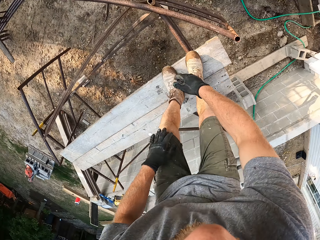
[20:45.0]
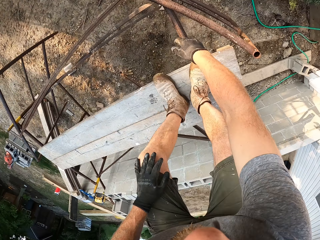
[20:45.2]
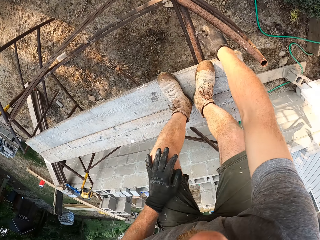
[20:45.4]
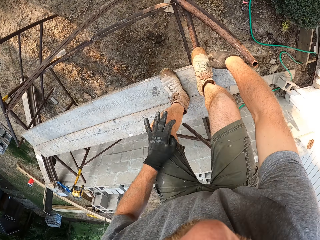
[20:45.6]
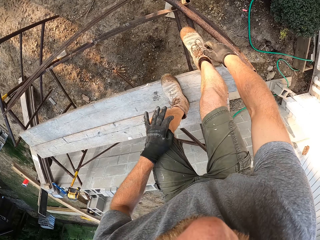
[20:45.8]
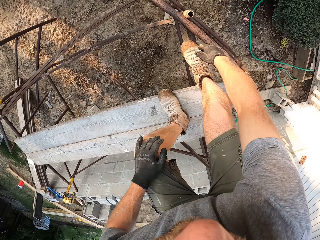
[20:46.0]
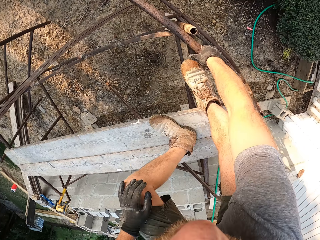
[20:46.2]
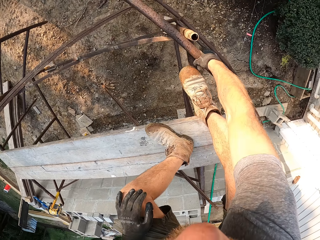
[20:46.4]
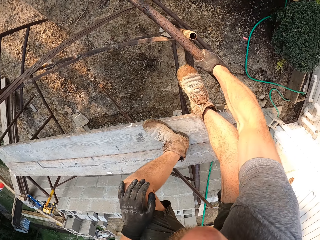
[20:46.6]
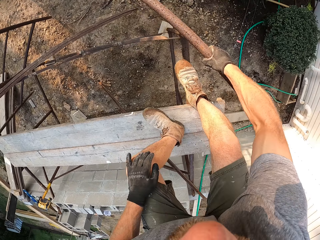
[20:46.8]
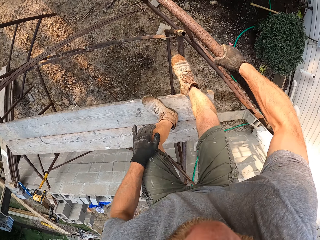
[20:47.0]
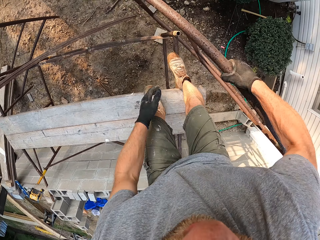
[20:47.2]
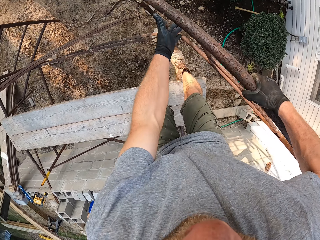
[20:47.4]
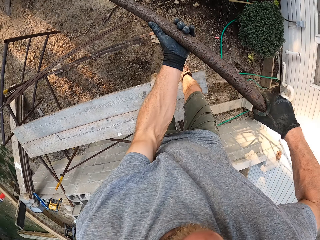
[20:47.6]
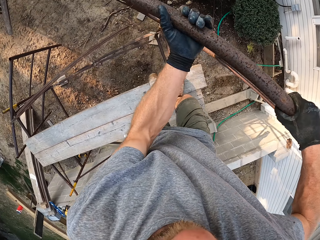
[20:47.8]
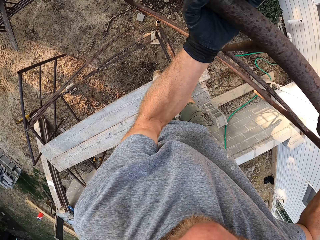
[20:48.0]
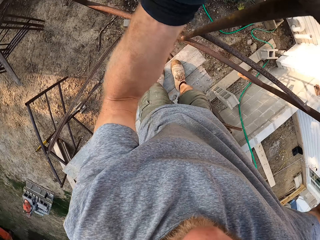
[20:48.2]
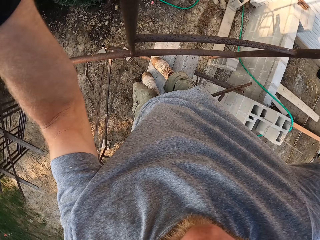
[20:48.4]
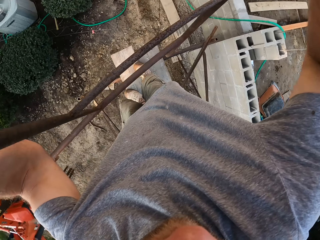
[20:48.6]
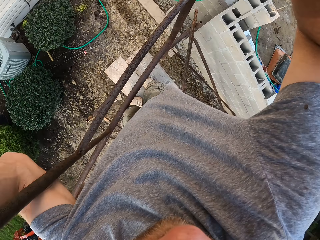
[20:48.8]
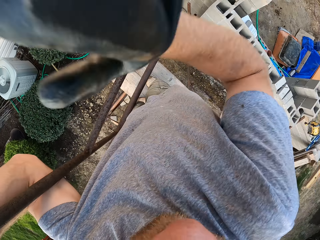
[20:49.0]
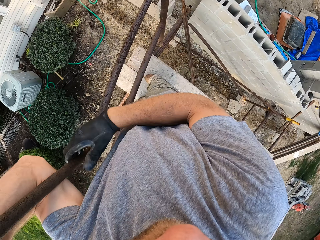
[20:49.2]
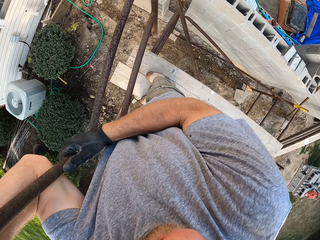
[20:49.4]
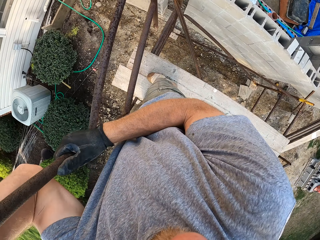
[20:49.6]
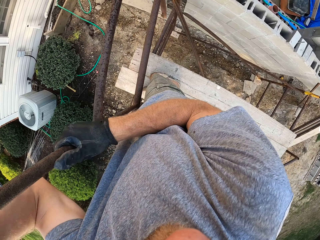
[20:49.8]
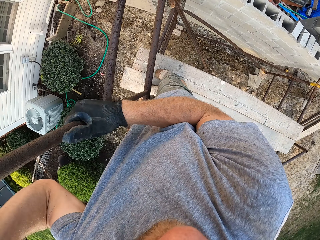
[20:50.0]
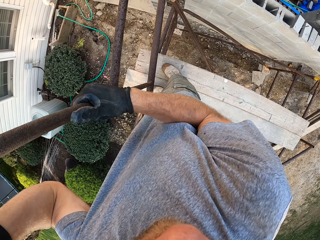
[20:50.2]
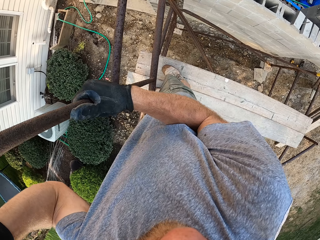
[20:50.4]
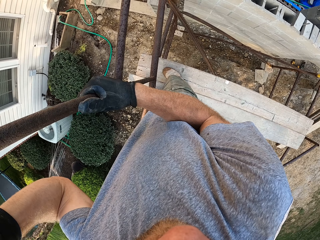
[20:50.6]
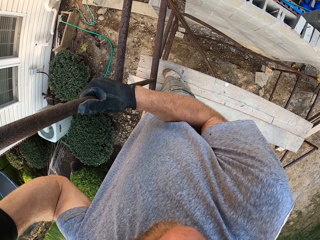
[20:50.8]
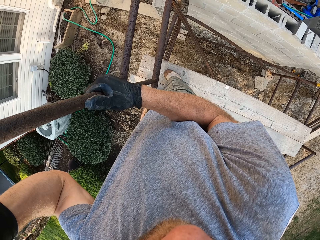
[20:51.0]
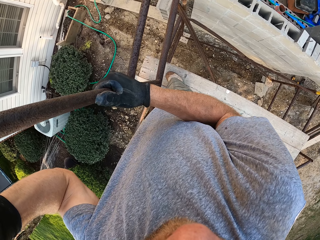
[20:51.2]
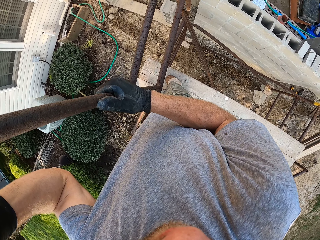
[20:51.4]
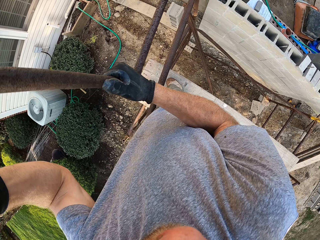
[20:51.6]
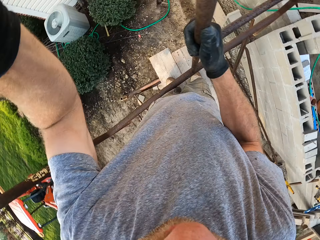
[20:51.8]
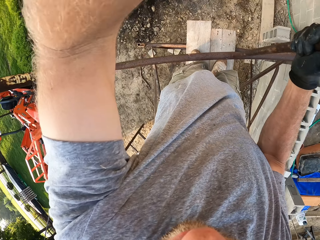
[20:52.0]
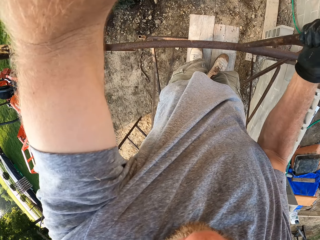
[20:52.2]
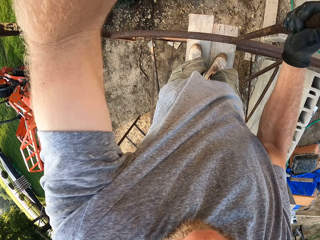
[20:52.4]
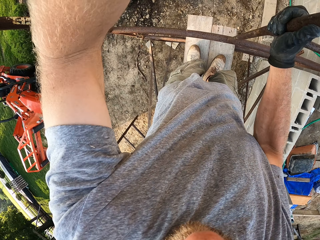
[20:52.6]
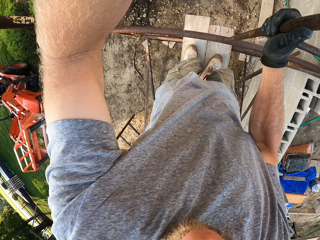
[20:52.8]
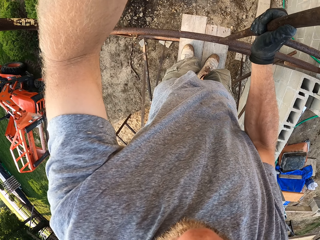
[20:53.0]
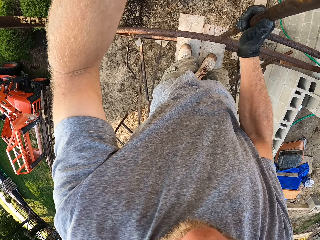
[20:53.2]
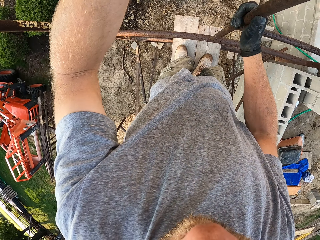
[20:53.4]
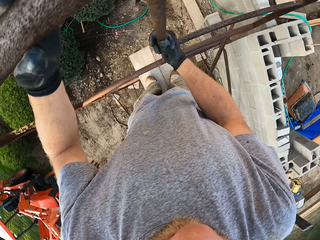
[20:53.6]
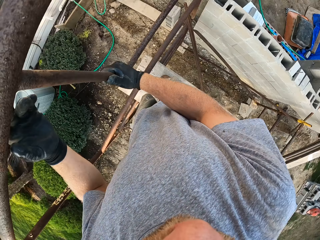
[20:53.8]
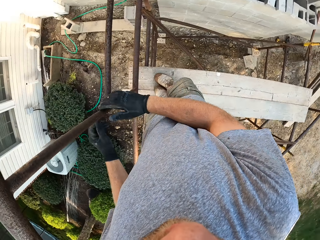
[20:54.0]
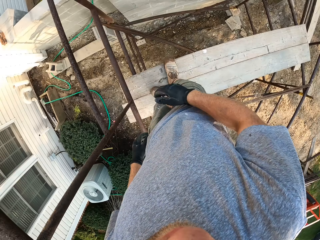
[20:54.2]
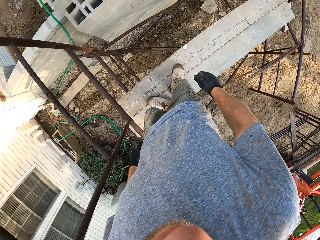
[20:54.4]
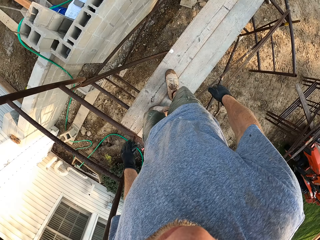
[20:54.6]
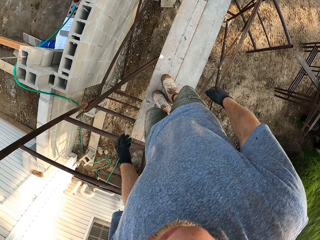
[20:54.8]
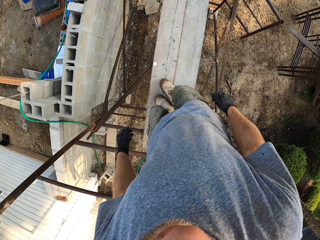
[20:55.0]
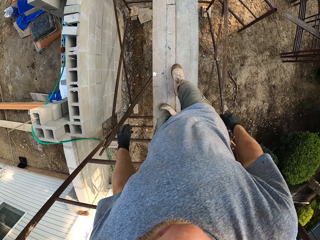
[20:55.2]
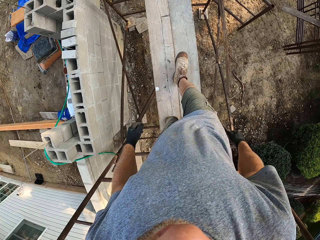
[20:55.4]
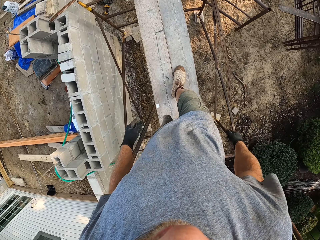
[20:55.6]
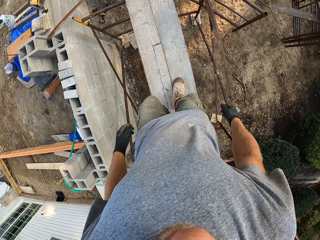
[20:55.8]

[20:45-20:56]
The camera wearer picks up rack pieces on the rack. They attach the rack pieces on the rack.

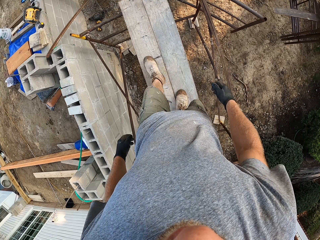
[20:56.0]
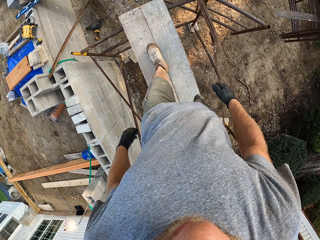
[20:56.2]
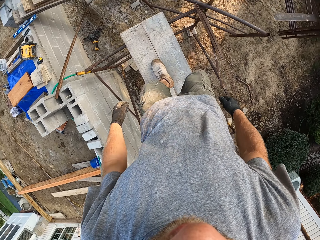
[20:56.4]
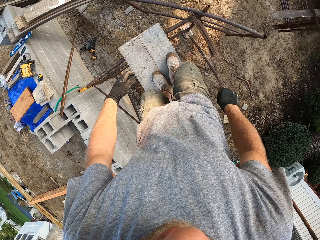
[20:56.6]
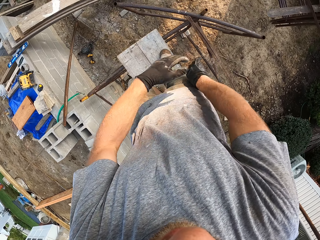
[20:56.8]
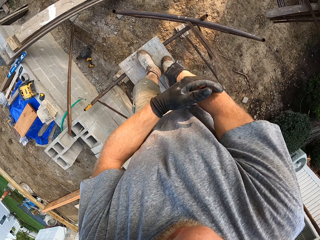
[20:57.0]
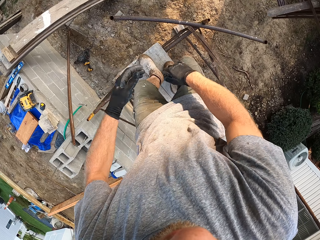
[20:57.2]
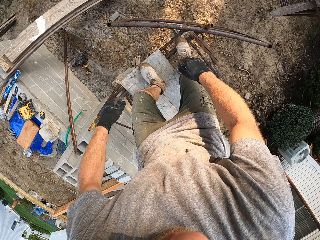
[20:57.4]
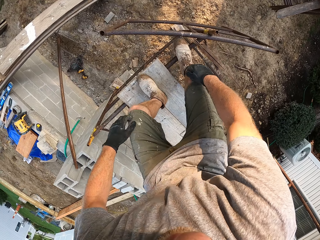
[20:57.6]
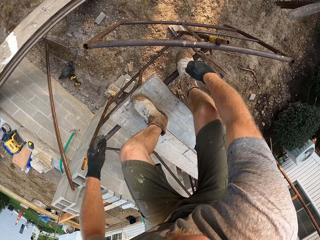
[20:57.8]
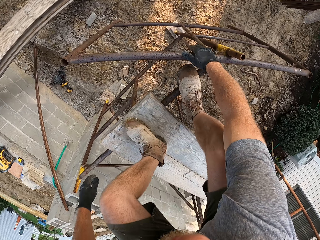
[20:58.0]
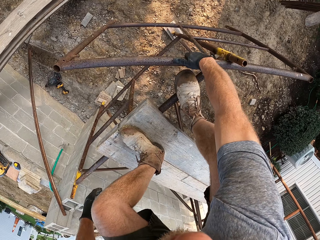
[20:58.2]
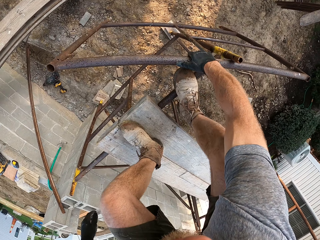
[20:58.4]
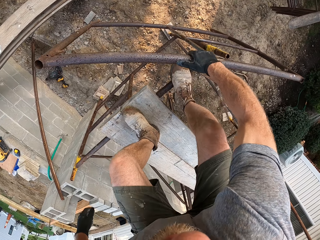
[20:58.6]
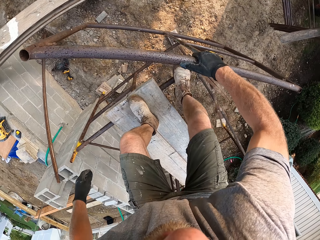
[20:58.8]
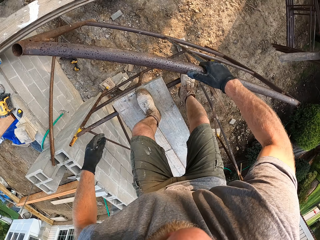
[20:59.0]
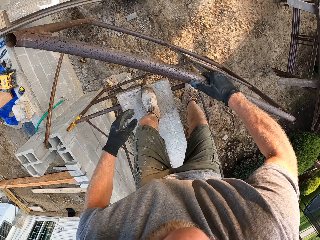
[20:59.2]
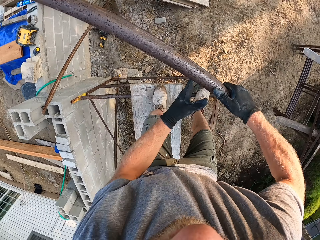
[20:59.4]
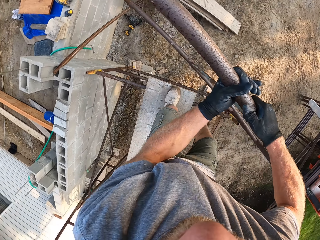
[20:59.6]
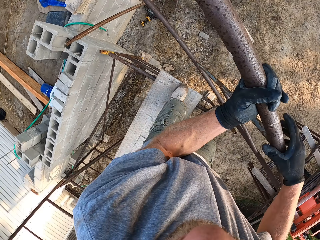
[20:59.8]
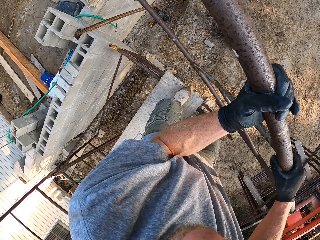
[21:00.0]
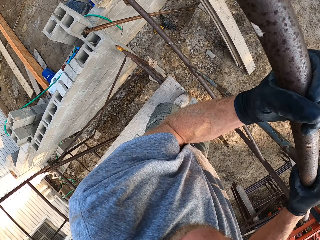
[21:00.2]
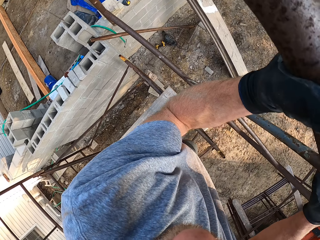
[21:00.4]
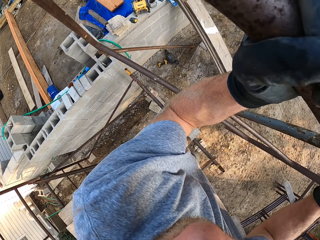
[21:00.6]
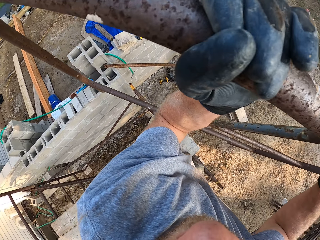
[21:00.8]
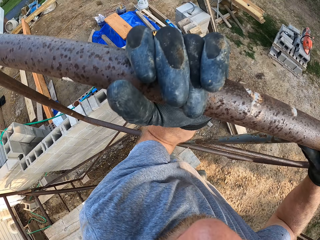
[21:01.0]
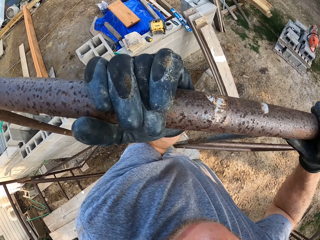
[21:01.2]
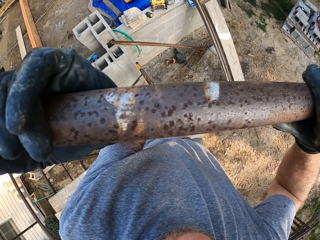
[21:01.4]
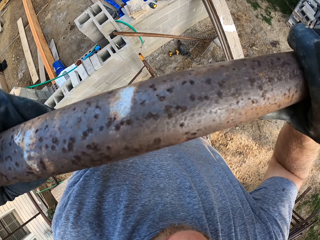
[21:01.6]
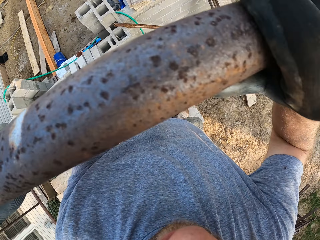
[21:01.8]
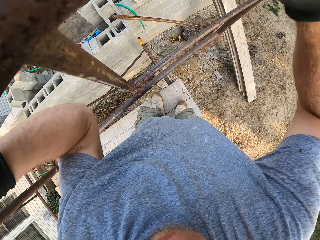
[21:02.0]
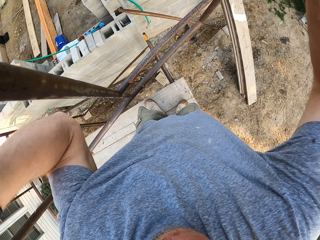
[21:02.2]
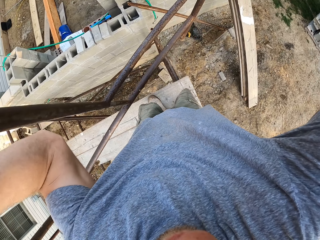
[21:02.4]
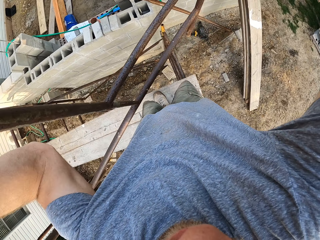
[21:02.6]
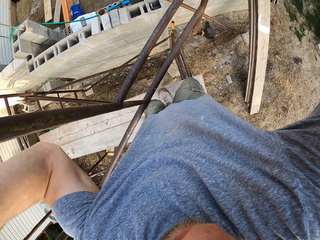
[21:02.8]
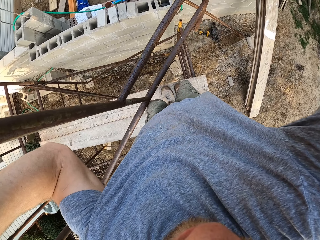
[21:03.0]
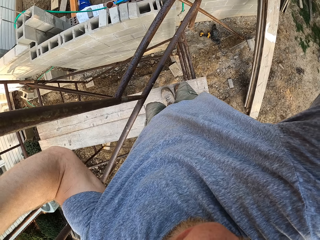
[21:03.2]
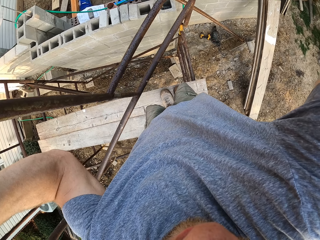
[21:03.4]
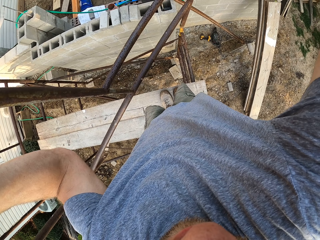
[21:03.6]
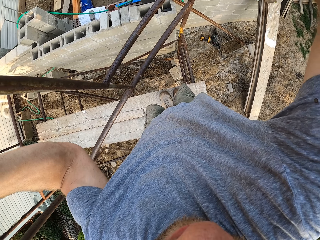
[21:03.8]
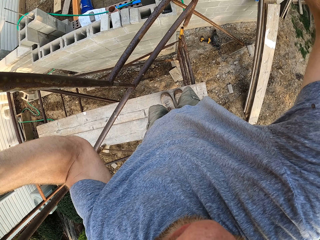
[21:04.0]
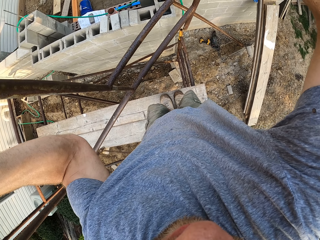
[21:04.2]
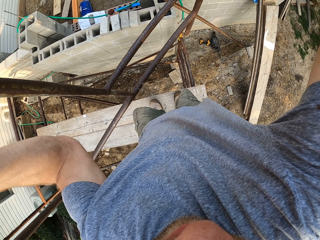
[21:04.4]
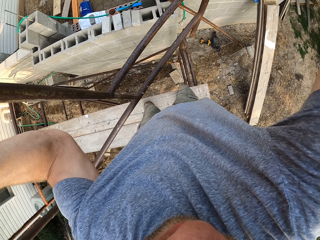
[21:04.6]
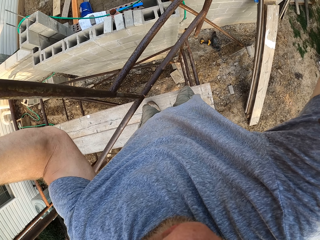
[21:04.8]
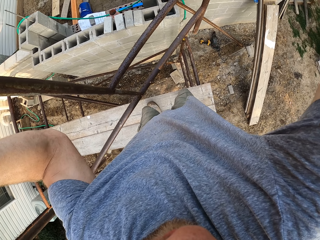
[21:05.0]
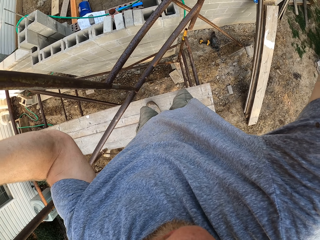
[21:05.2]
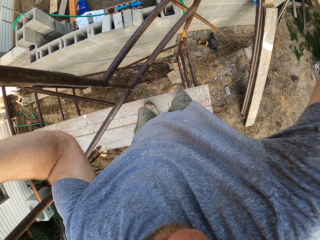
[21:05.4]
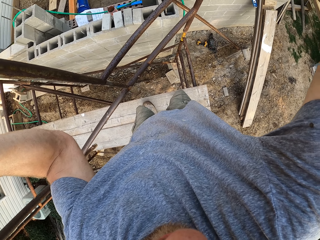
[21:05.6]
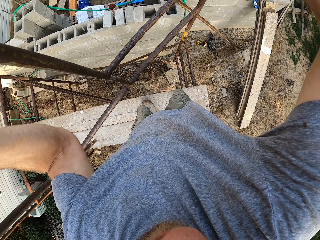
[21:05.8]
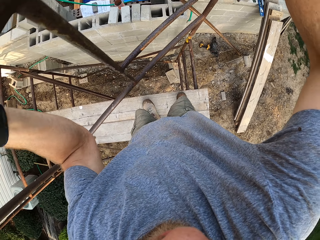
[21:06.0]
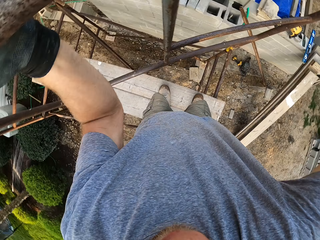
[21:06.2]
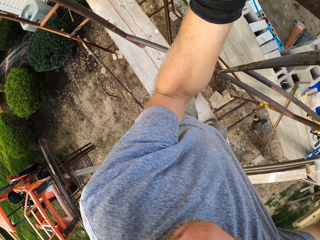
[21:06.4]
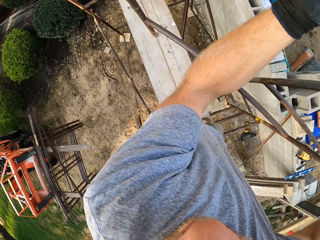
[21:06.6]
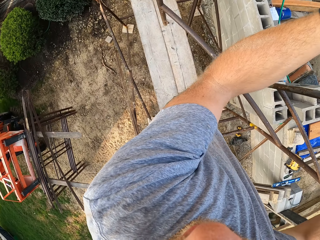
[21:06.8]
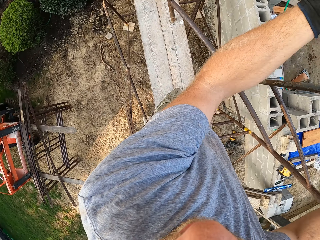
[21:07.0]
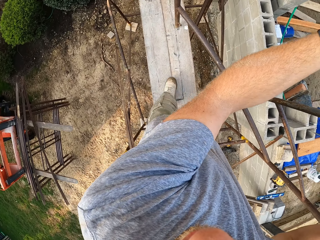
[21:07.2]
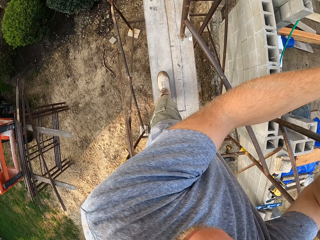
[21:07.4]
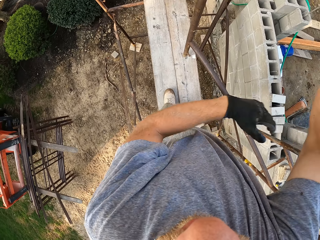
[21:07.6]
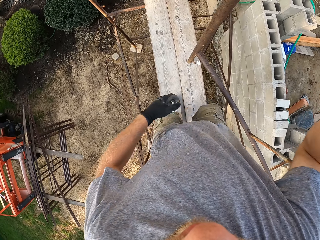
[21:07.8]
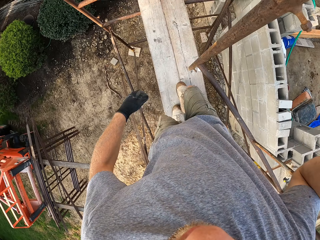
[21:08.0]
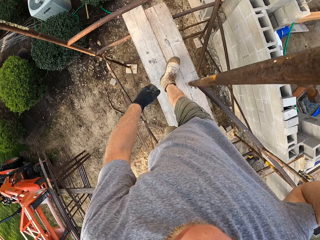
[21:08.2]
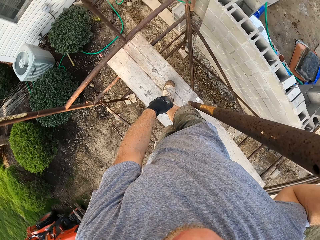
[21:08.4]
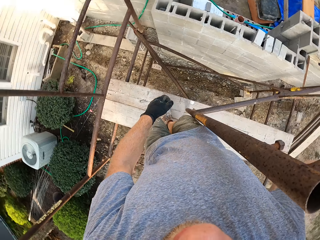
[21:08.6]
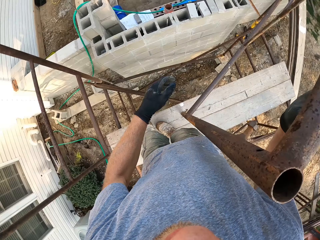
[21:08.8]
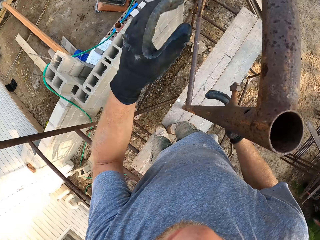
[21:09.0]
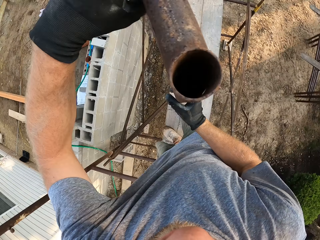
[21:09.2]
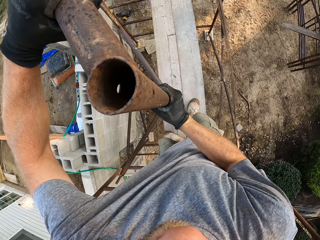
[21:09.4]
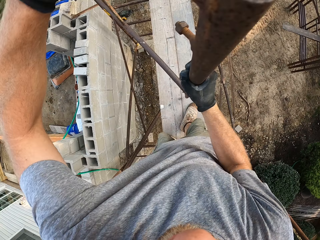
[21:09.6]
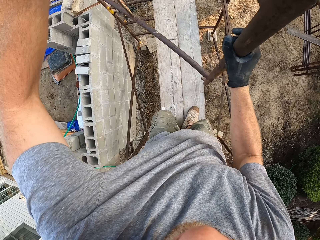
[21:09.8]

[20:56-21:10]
The camera wearer picks up rack pieces on the rack. They attach the rack pieces on the rack.
